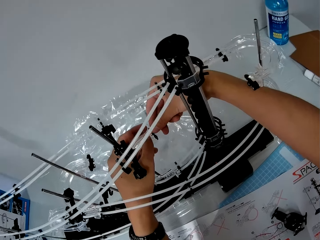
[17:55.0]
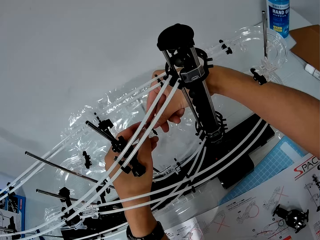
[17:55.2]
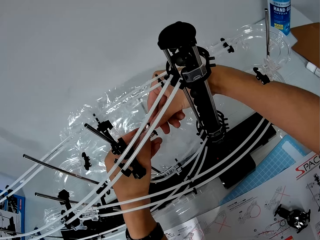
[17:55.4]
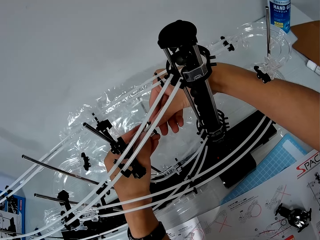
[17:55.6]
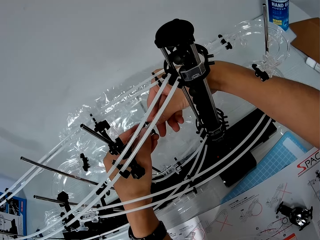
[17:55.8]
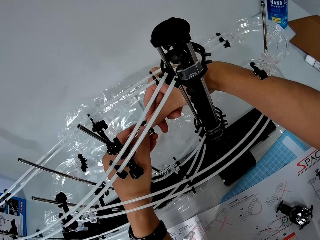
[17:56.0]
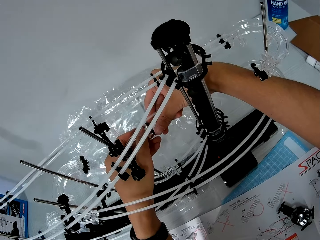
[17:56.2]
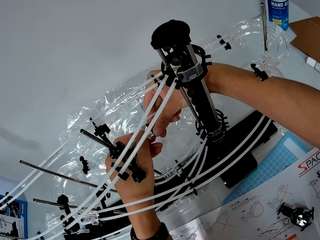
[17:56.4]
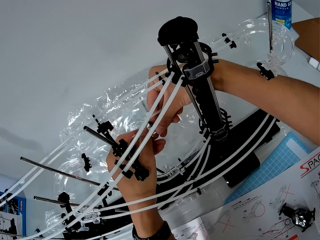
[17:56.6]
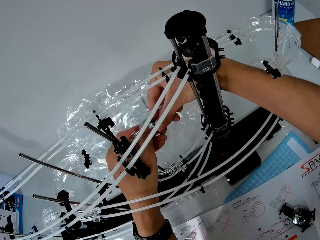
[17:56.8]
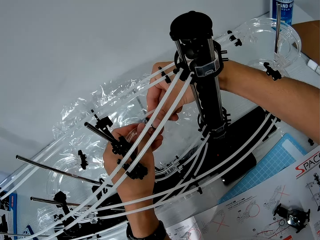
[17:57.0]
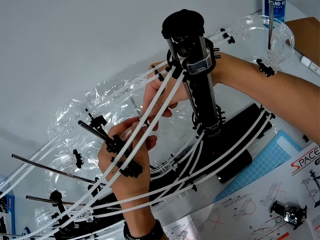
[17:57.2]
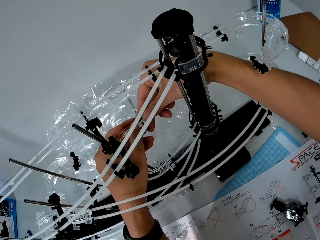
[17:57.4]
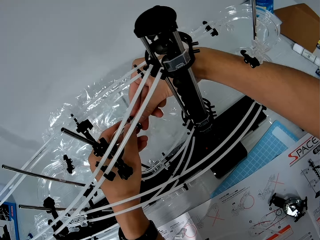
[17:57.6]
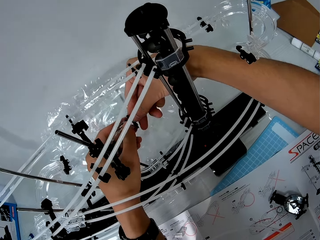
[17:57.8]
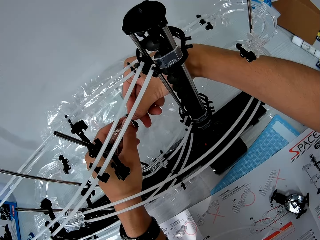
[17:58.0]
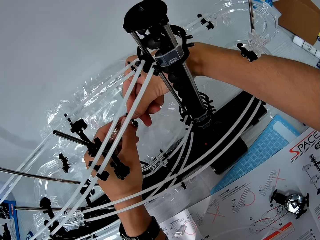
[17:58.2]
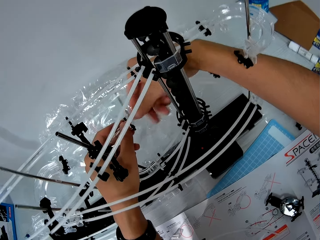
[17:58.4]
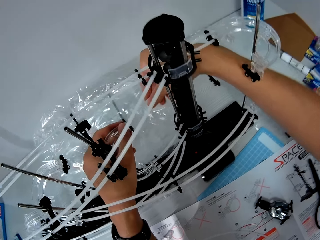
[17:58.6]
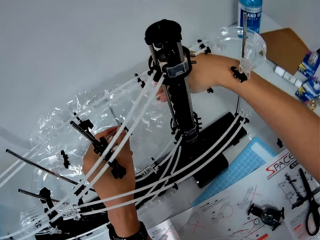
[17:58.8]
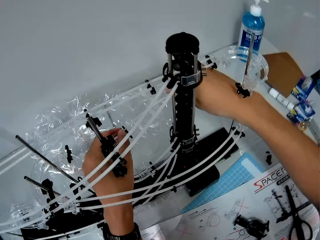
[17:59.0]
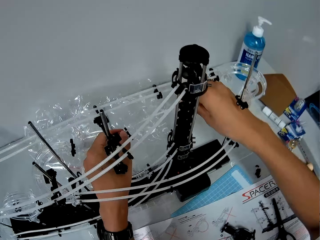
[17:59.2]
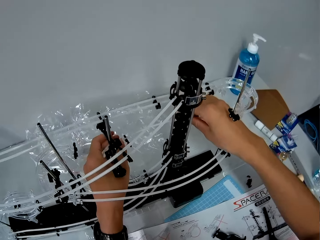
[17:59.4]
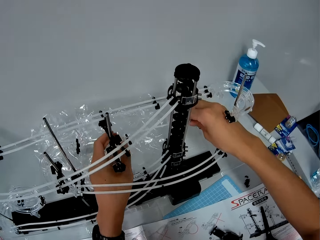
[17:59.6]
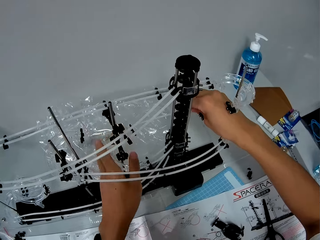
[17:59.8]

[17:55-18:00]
The camera wearer pulls a standard rail.

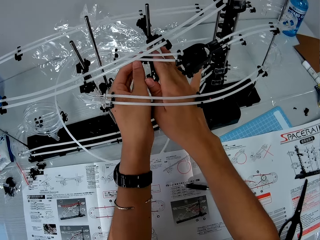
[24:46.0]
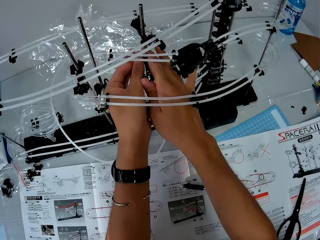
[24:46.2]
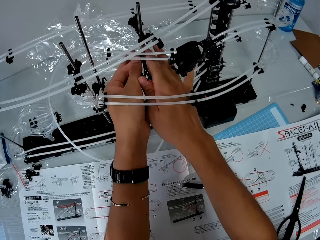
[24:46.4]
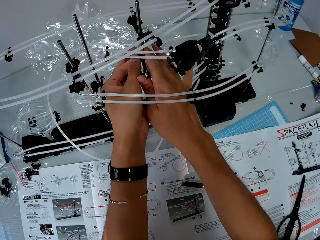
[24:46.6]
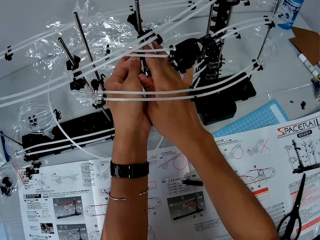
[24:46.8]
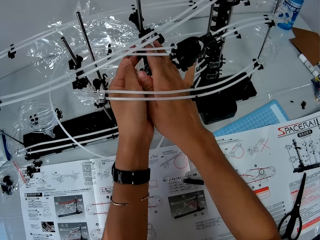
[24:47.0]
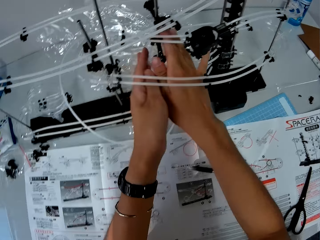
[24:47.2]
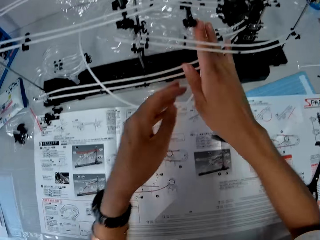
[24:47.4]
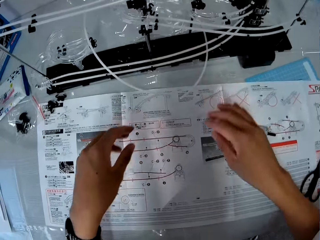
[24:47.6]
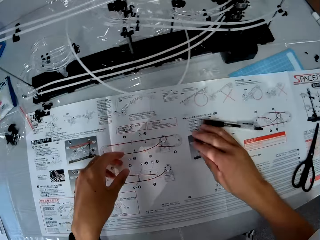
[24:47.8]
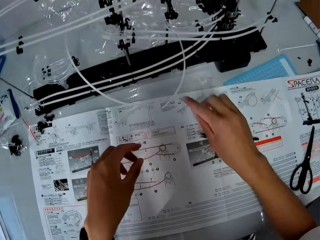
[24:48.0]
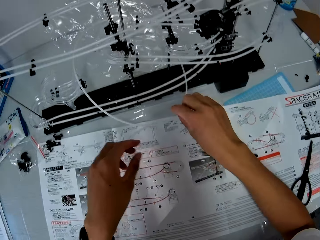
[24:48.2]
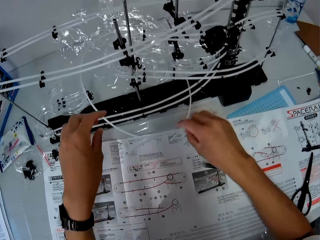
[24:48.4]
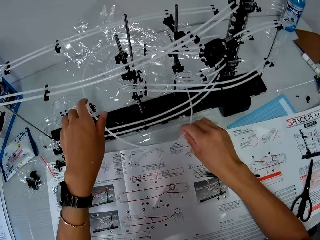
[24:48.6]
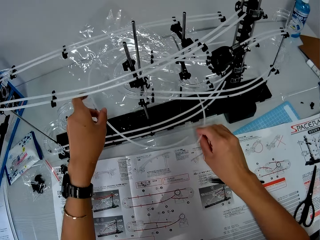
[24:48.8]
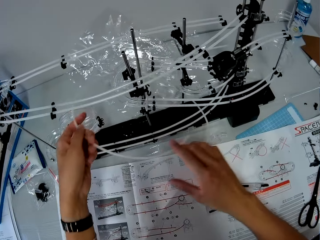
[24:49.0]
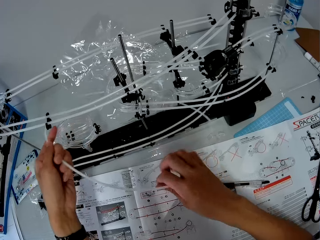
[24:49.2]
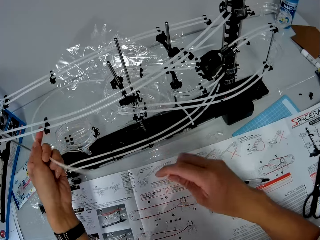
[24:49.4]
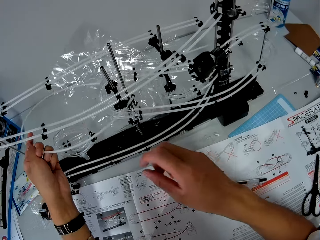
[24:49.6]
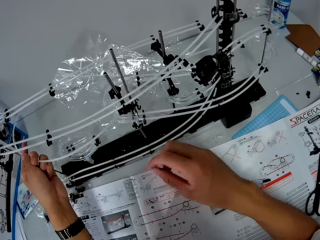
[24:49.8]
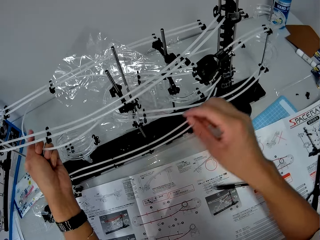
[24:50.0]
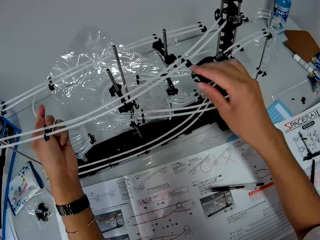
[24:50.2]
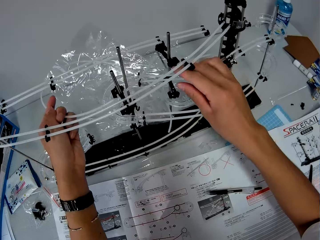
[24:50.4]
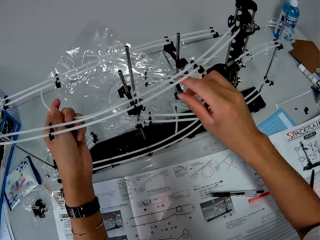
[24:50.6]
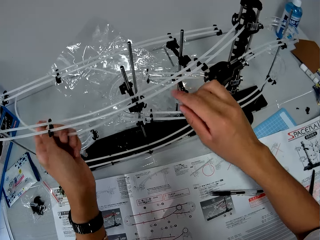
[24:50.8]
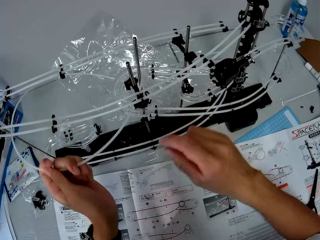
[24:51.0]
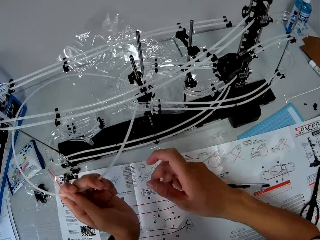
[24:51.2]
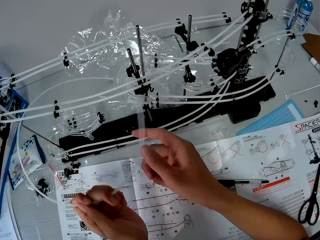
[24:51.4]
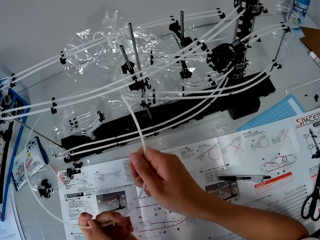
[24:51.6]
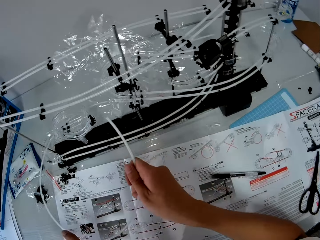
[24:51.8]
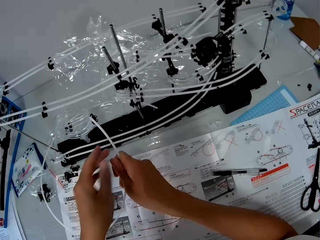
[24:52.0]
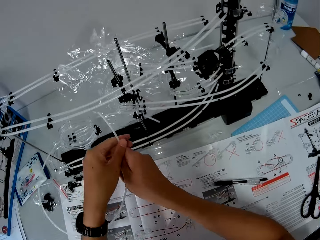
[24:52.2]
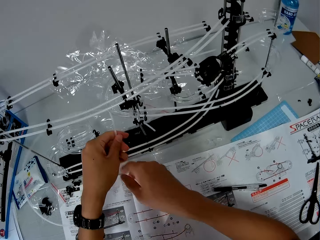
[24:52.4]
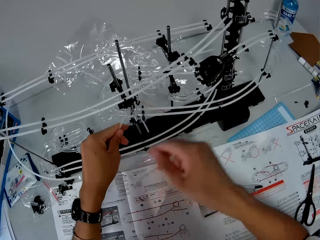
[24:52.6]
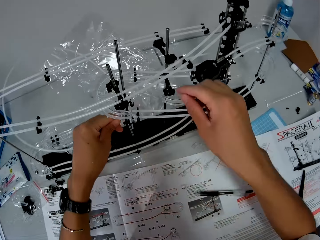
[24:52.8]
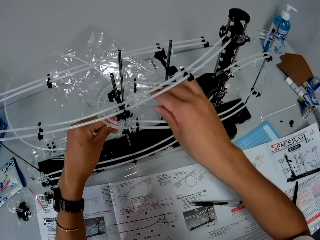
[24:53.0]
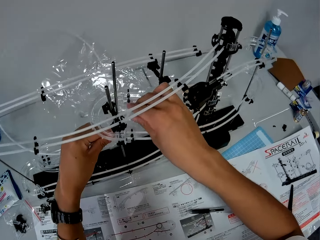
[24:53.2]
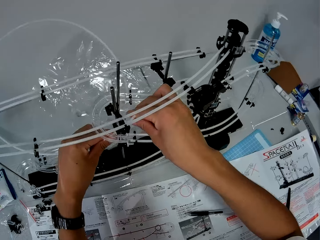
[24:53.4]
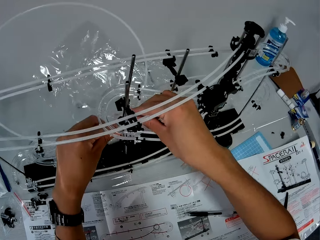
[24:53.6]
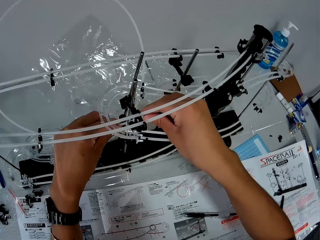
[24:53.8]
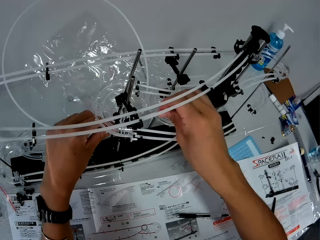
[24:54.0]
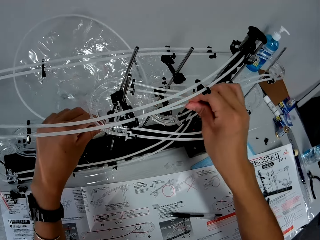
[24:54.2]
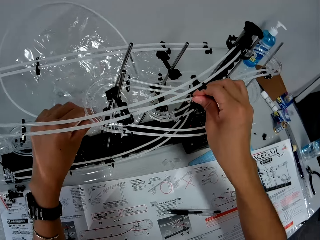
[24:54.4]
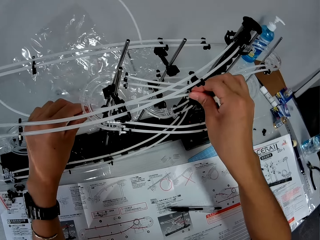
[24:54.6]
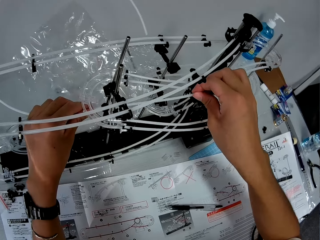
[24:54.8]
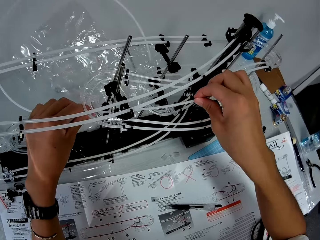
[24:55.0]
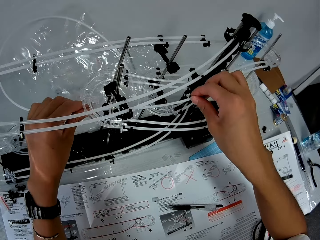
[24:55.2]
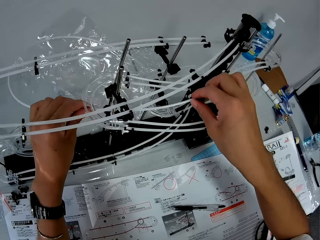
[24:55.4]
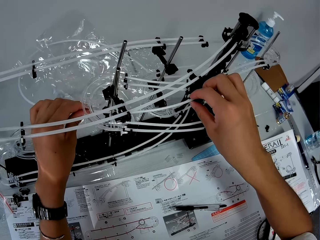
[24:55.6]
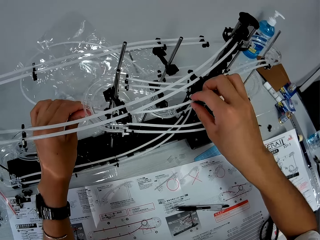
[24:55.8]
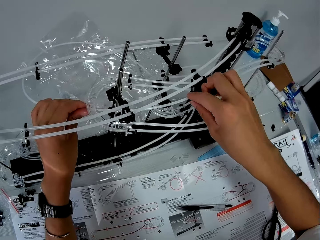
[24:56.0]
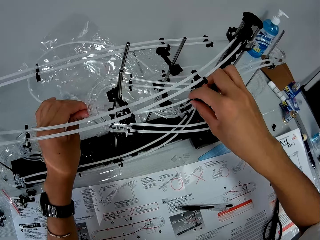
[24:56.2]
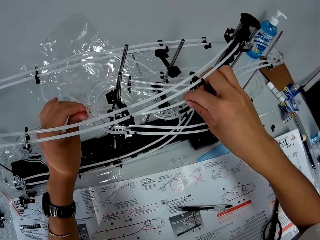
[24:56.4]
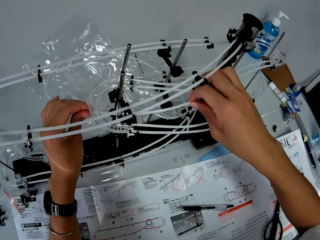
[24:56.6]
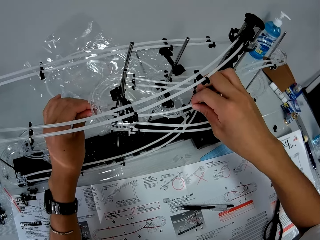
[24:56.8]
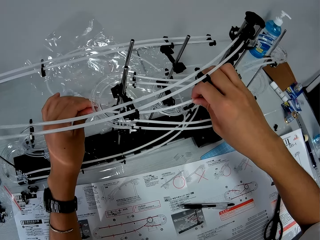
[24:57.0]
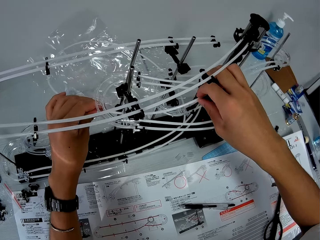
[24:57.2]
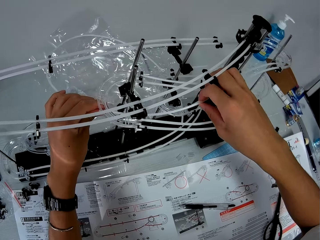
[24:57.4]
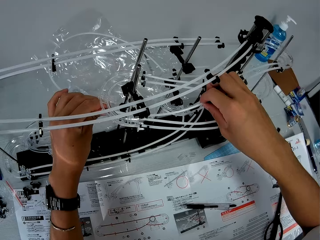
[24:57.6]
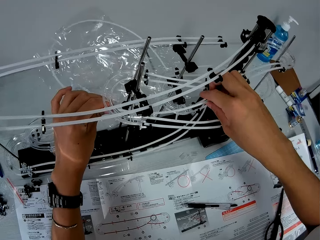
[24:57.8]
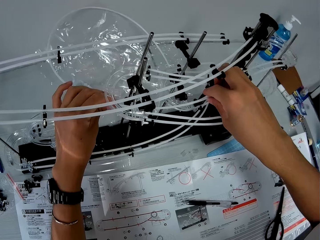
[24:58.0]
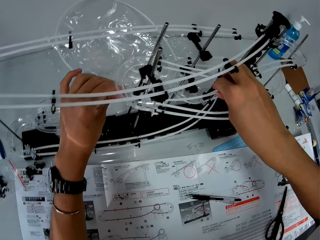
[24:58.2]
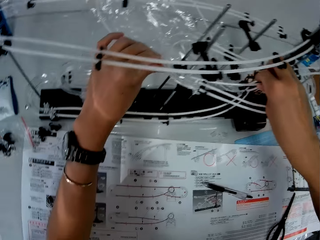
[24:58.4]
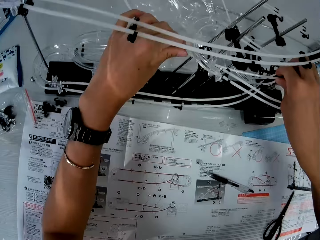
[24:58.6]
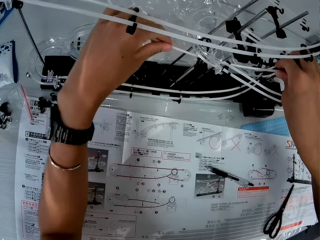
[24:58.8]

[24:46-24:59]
The camera wearer touches a pen on the instruction manual with his right hand. He moves the hands away from the space rail. He pulls the pipe in the assembled space rail. He picks up the standard rail. He holds the standard rail with the other hand. He passes the pipe through the assembled space rail. He holds the standard rail with the other hand again. He fixes the standard rail.
